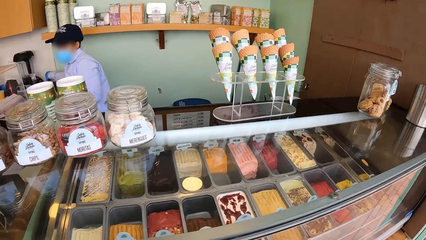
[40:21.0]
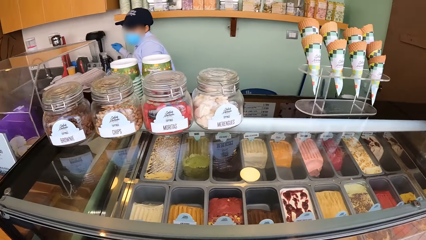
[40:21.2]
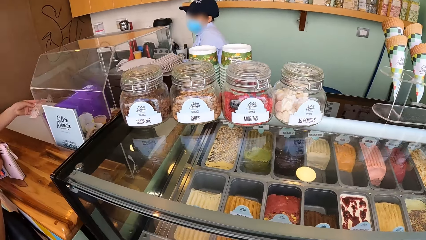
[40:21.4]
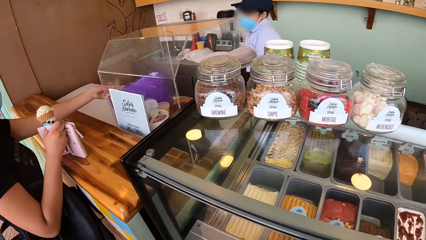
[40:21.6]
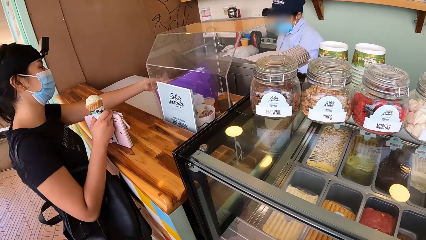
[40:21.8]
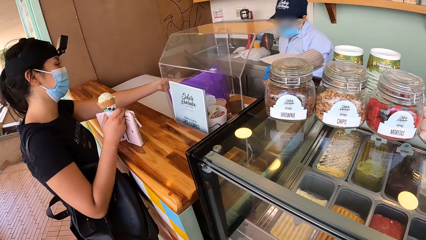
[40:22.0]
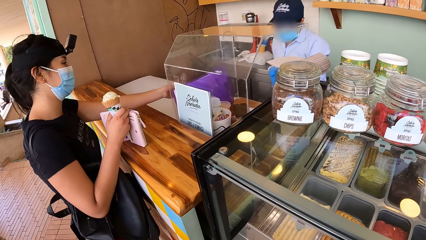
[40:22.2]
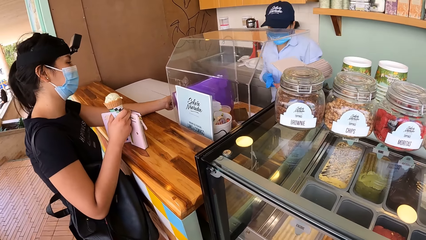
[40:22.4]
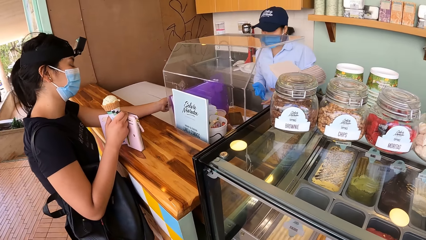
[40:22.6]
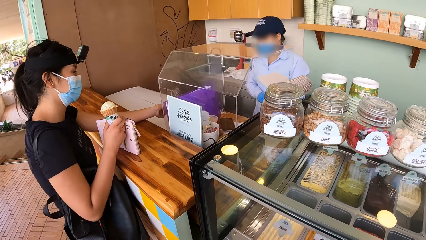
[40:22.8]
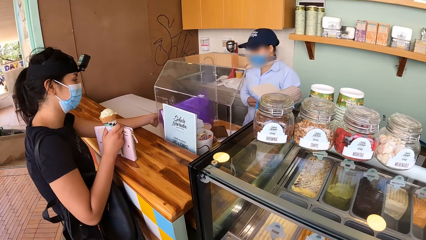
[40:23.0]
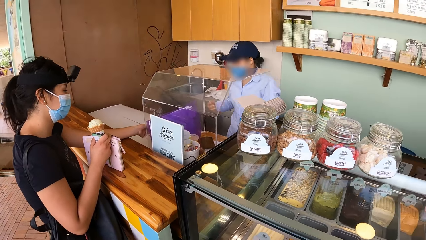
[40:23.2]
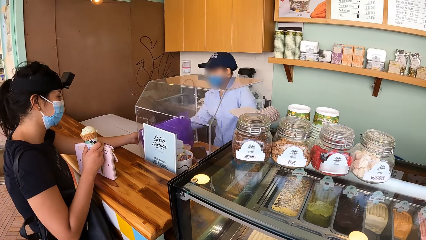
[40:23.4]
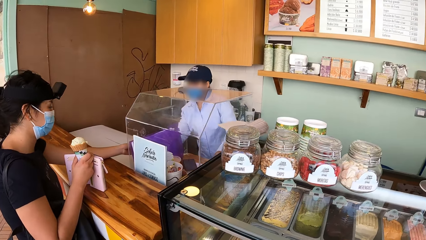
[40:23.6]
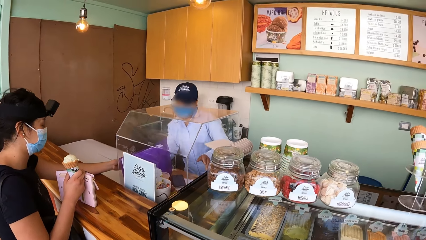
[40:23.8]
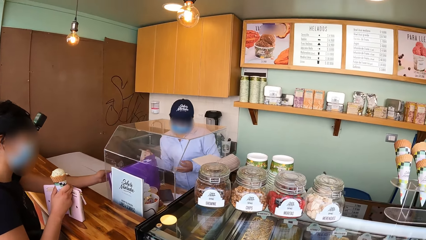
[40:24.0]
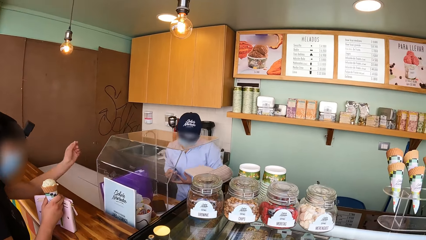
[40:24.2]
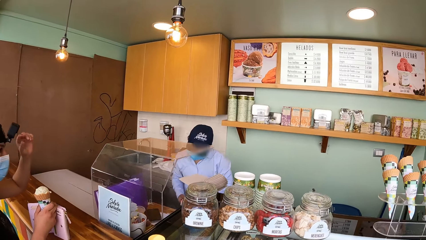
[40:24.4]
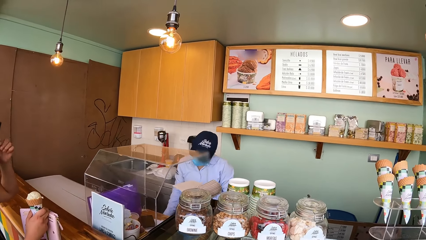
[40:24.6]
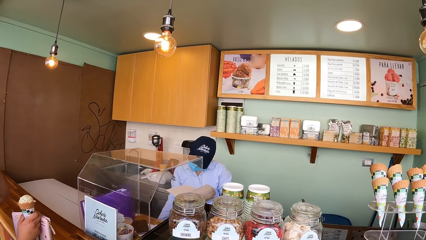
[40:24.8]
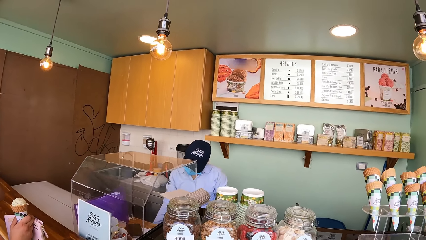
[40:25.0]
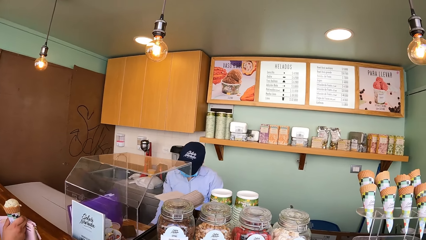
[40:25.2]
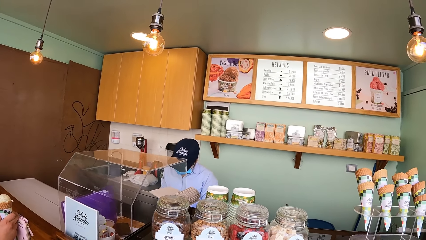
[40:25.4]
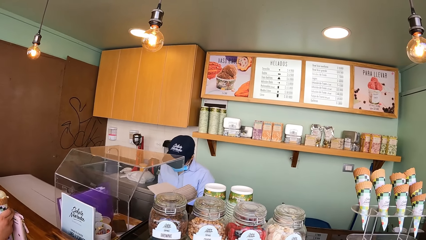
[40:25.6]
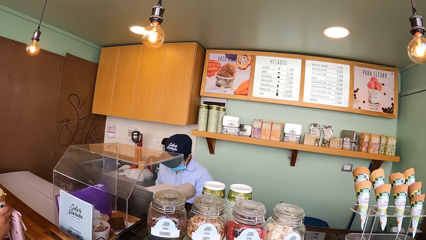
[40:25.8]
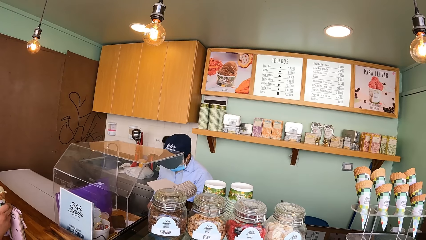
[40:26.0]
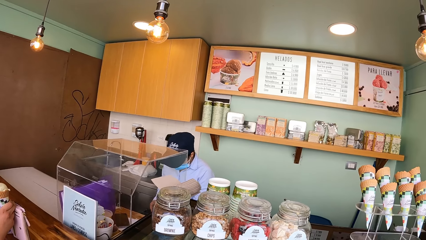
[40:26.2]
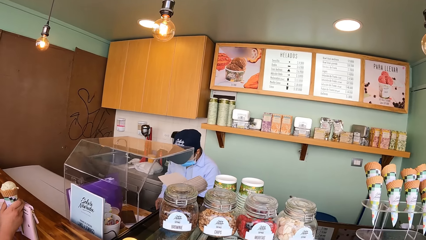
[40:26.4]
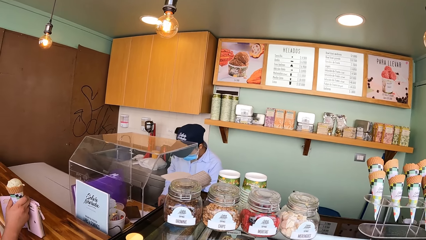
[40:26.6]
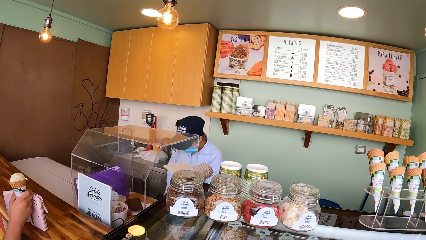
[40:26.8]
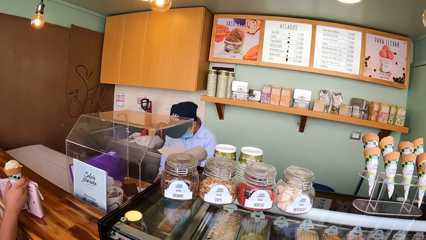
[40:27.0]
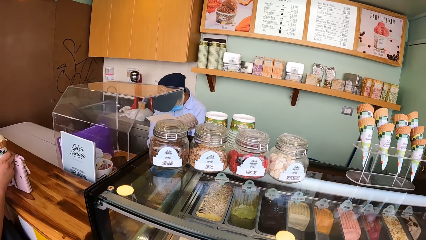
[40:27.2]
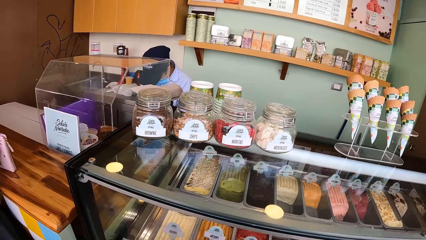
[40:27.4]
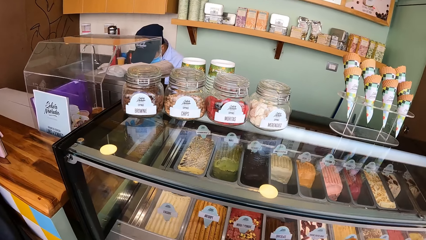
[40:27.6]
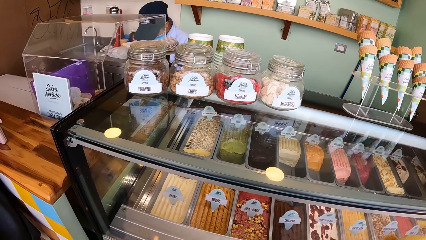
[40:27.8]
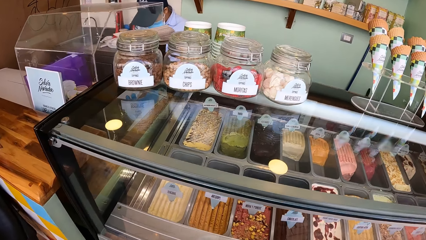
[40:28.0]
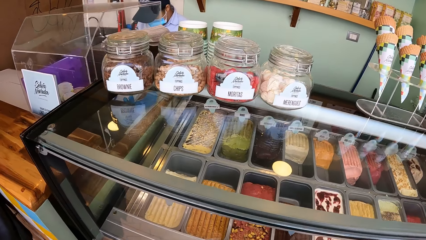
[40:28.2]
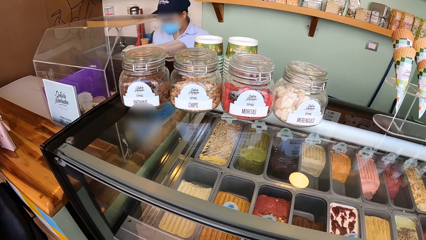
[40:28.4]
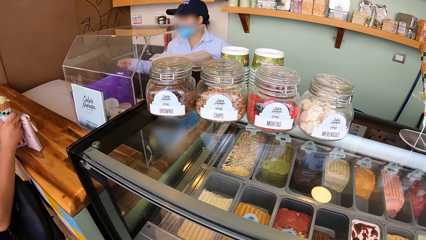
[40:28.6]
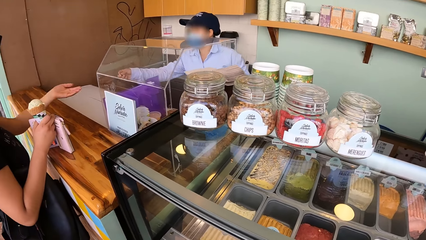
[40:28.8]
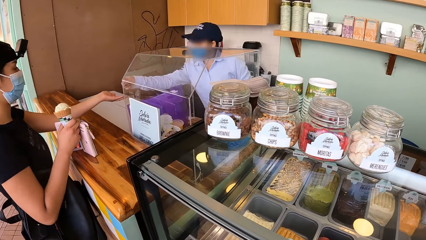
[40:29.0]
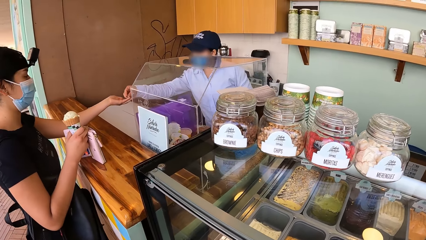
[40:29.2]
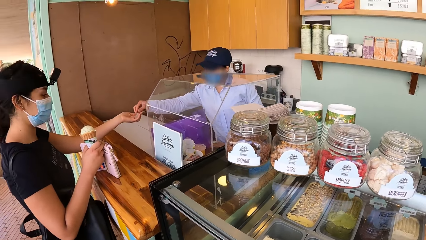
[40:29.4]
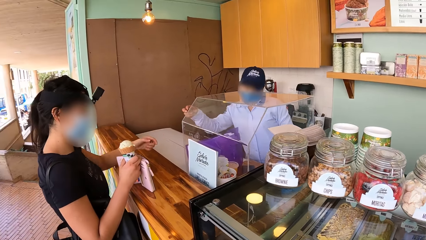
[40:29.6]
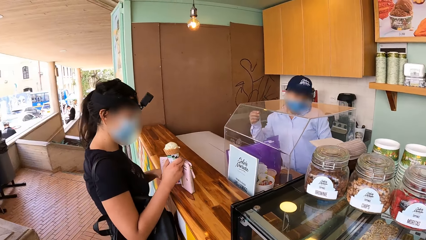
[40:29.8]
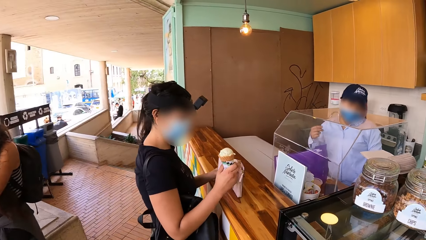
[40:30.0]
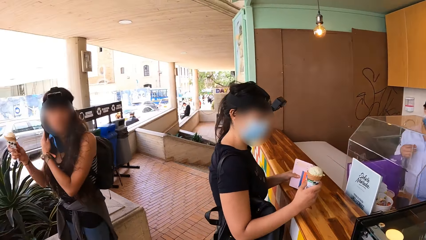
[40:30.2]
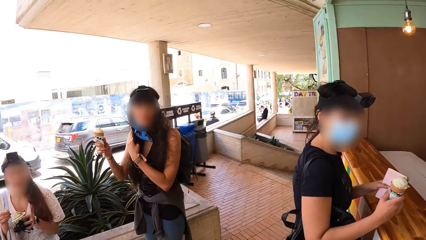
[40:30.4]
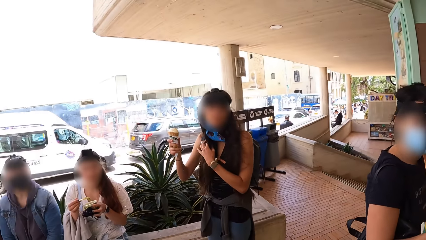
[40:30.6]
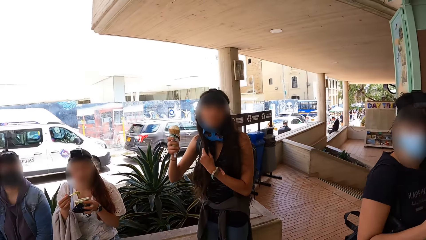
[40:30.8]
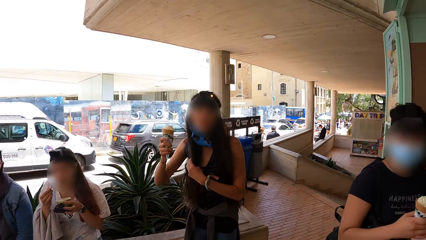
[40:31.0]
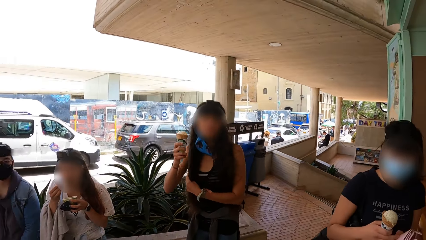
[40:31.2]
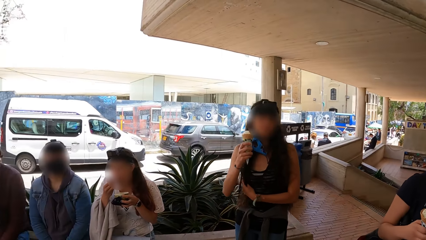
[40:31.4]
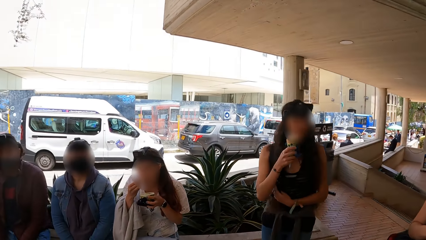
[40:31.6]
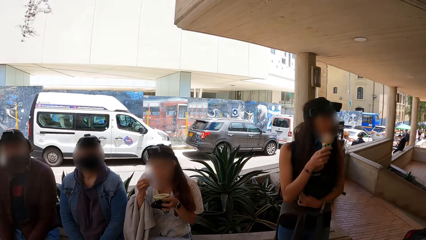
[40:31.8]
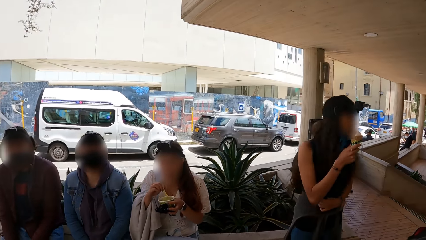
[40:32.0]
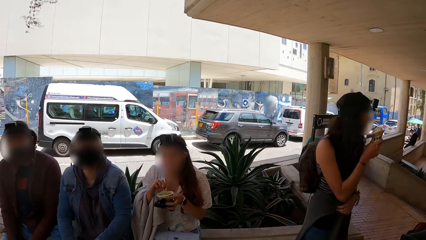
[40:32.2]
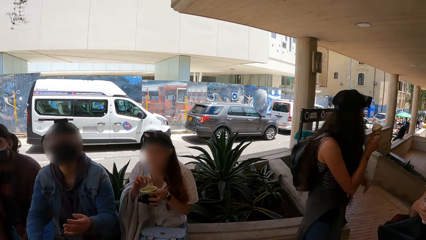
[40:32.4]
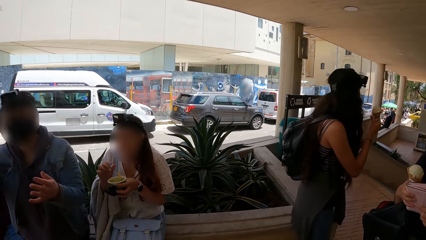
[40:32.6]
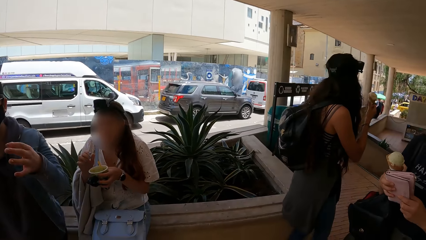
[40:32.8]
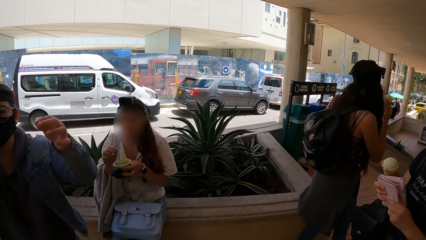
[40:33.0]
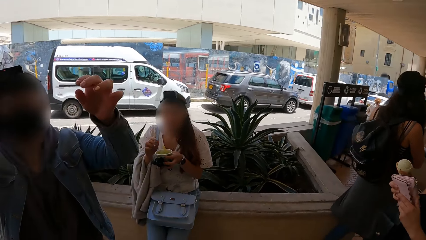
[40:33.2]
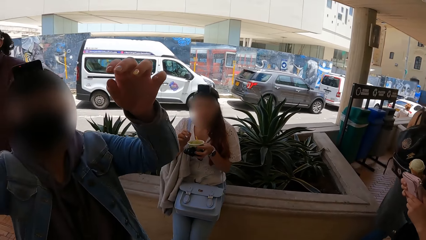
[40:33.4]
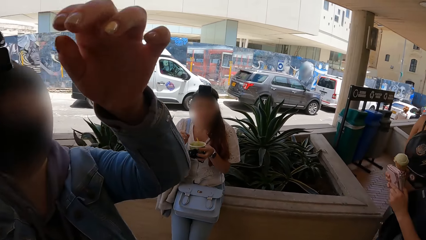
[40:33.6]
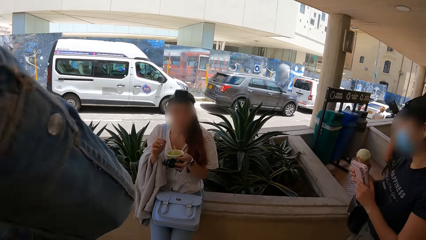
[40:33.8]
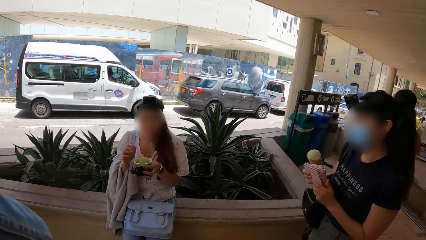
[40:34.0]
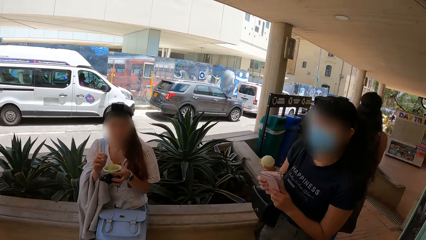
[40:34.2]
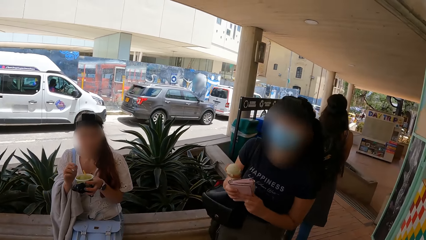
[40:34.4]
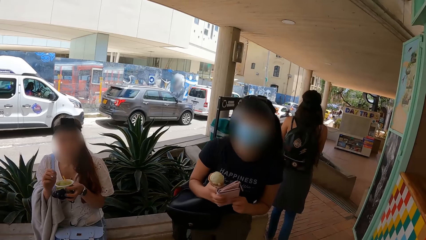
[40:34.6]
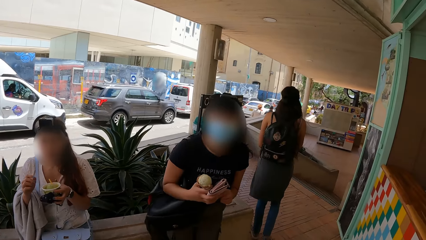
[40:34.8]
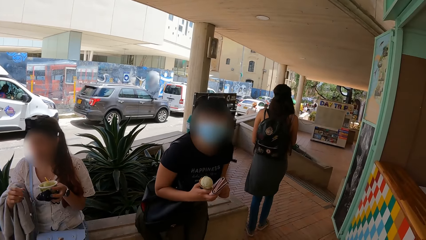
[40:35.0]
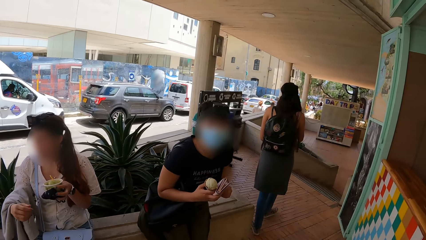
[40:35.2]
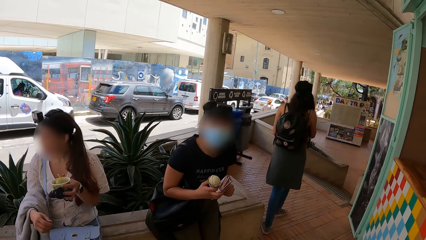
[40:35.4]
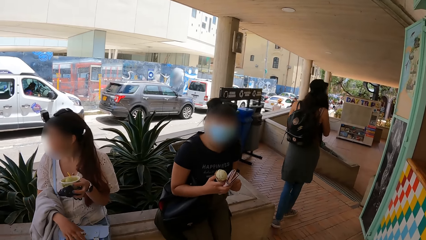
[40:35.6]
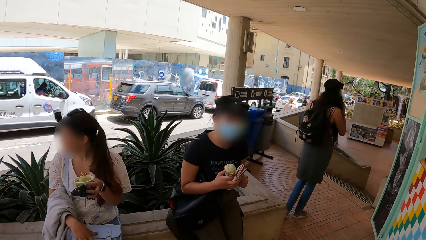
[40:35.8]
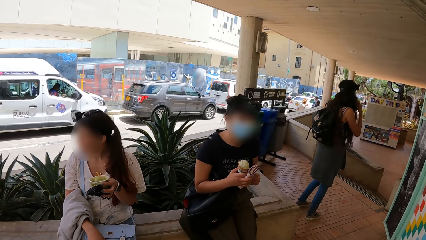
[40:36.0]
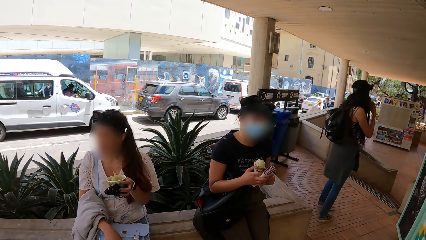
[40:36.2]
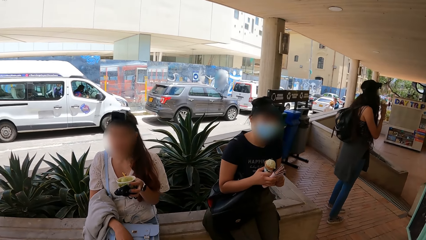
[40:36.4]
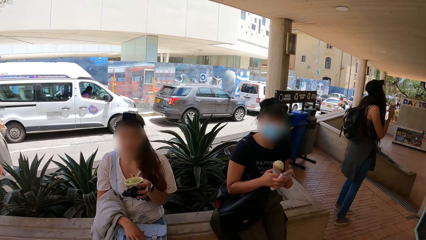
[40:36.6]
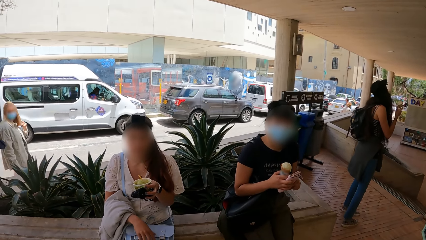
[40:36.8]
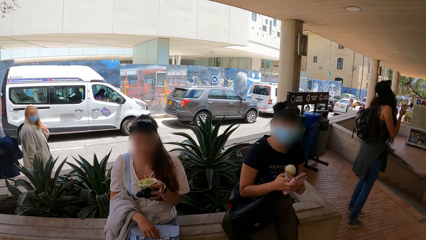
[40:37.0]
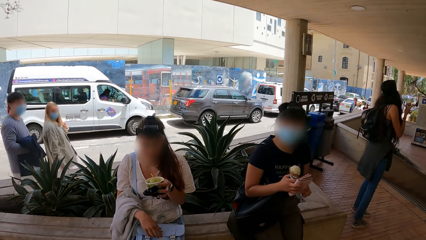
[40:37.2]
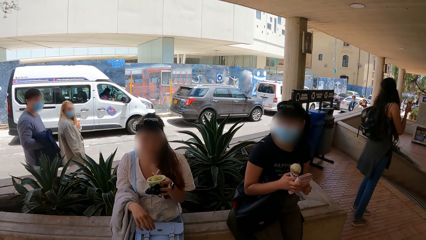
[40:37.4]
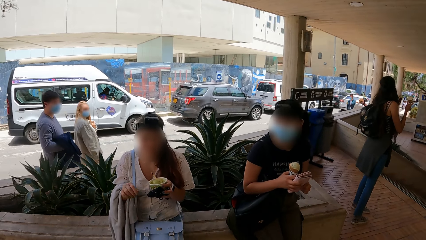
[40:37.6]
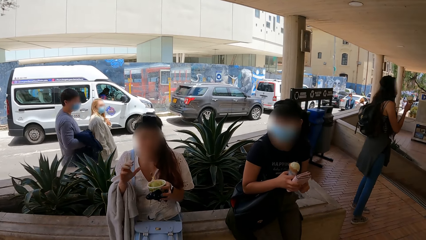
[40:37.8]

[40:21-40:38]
A woman passes some currency notes to another woman. The camera wearer looks around. The second woman collects the currency notes from the first woman with her right hand. She passes the currency note to her left hand and touches the table with her hands. She drops a coin in her left hand with her right hand and holds the coin in her left hand. A third woman adjusts her hair with her left hand. A fourth woman holds the spoon in her right hand, puts the ice cream in her mouth with the spoon in her right hand, and drops the spoon in the ice cream cup with her right hand. A fifth woman walks towards the camera wearer. The fifth woman stands from a pavement and raises her hands. The first woman sits on the pavement.
